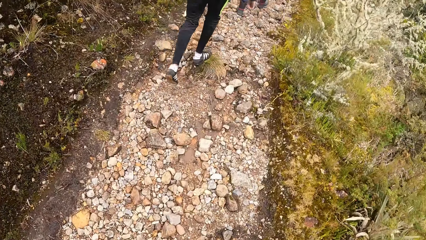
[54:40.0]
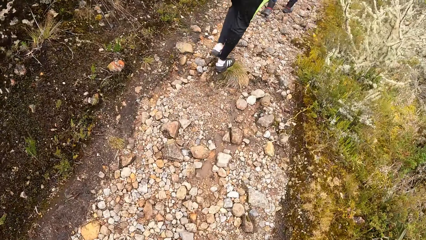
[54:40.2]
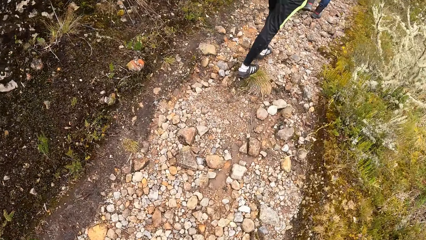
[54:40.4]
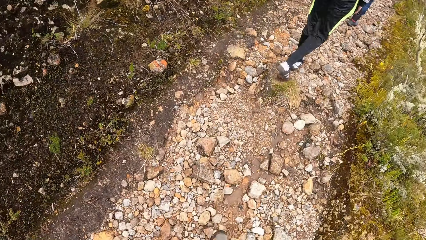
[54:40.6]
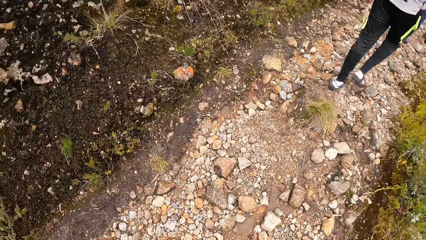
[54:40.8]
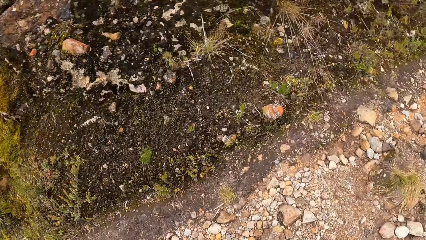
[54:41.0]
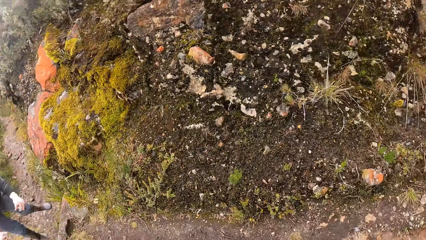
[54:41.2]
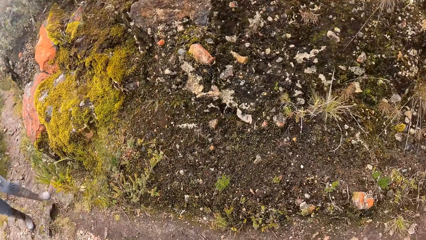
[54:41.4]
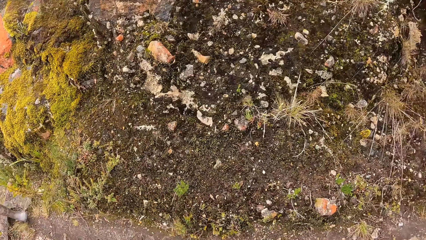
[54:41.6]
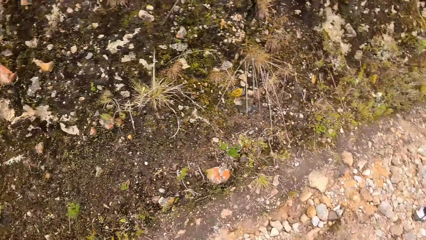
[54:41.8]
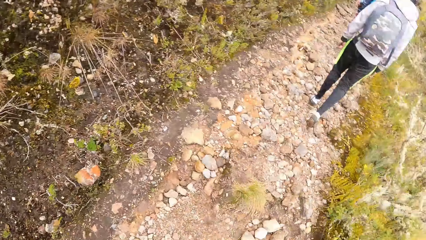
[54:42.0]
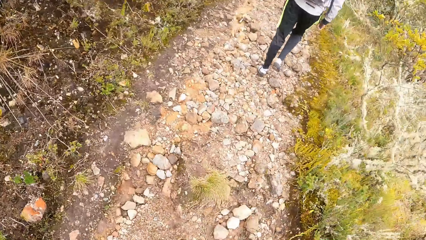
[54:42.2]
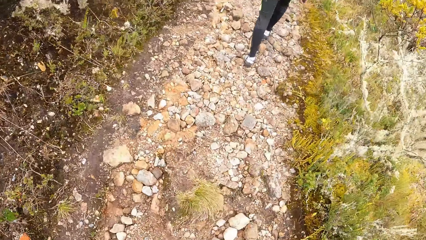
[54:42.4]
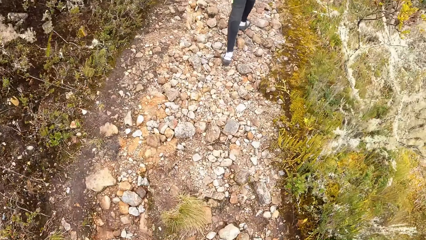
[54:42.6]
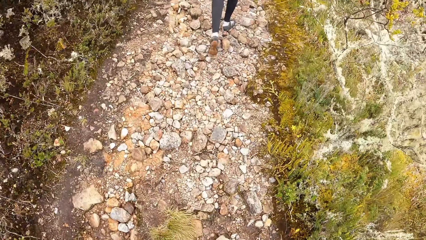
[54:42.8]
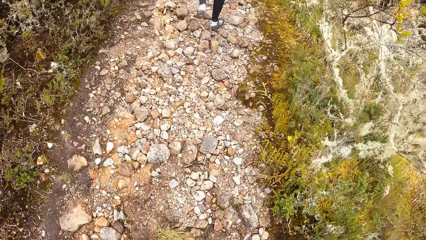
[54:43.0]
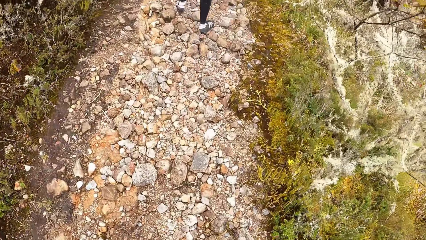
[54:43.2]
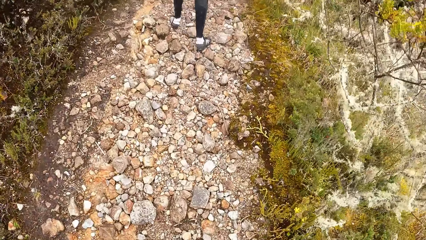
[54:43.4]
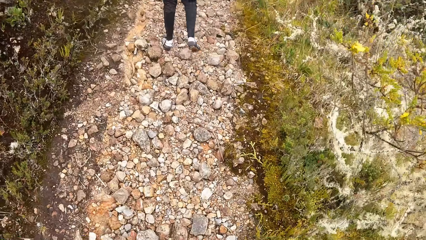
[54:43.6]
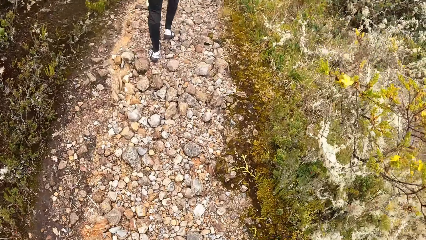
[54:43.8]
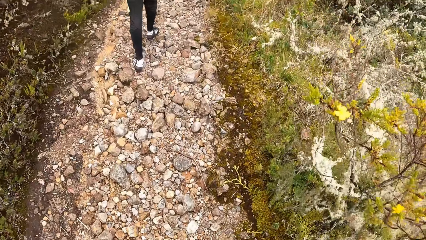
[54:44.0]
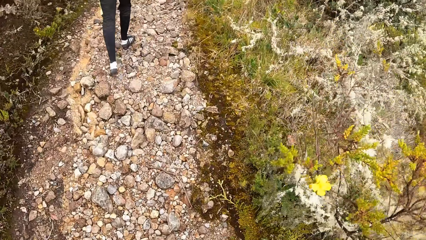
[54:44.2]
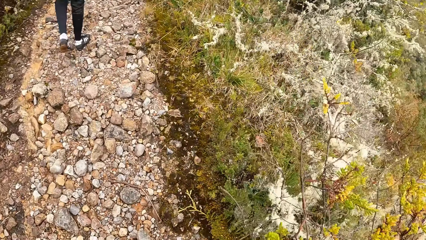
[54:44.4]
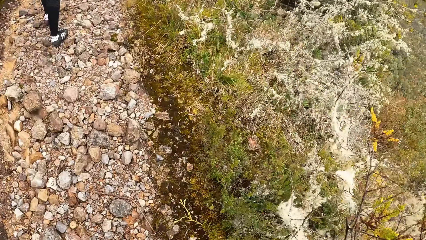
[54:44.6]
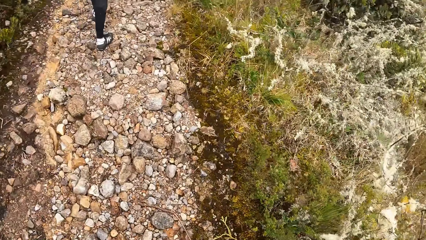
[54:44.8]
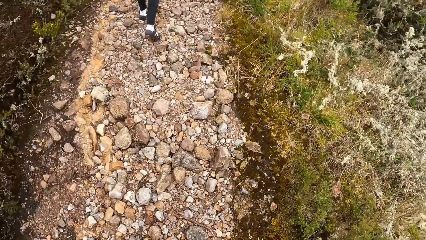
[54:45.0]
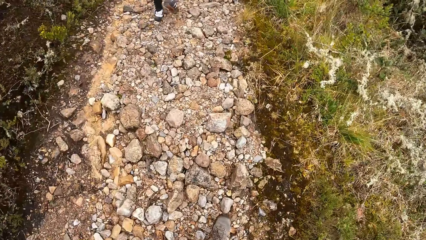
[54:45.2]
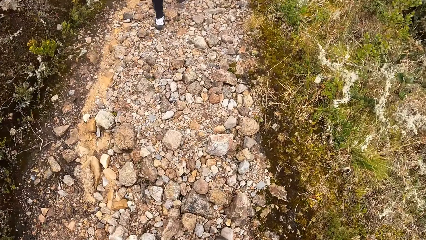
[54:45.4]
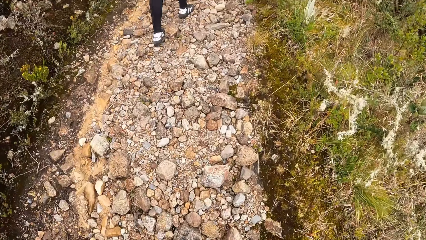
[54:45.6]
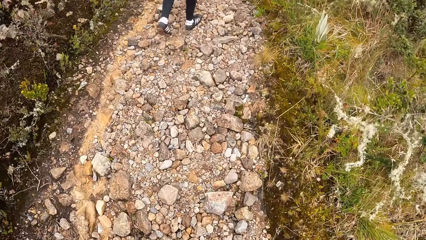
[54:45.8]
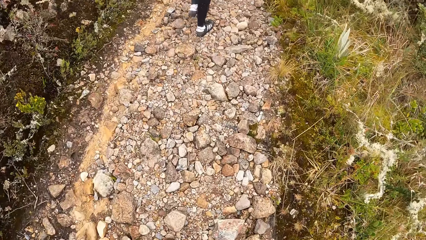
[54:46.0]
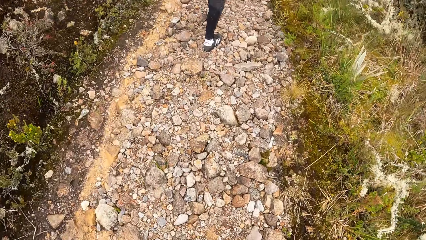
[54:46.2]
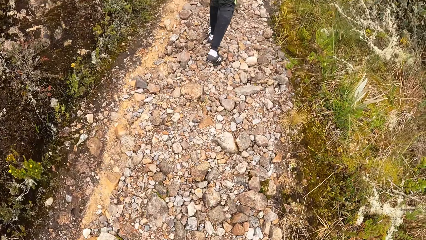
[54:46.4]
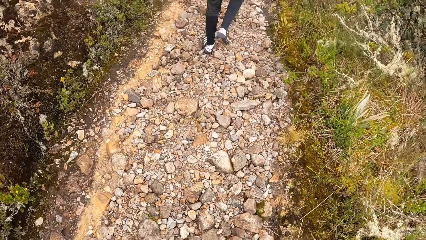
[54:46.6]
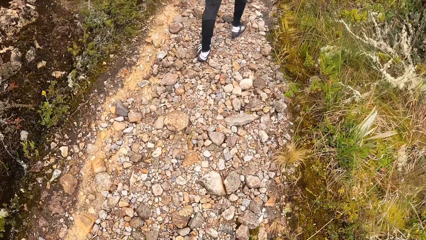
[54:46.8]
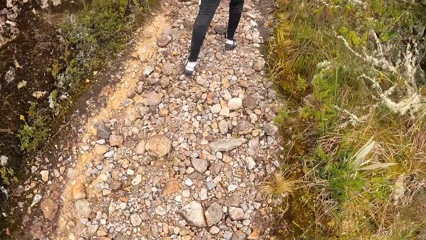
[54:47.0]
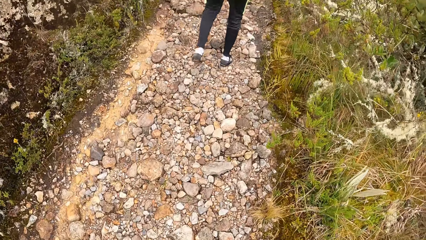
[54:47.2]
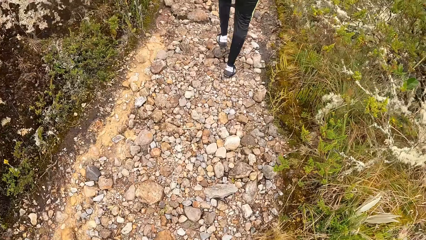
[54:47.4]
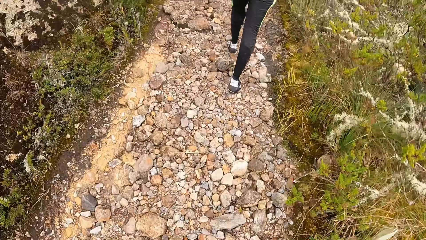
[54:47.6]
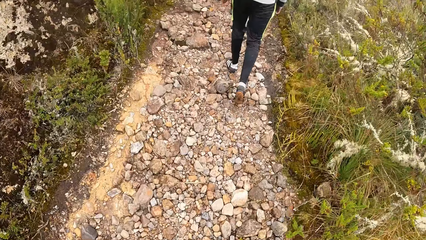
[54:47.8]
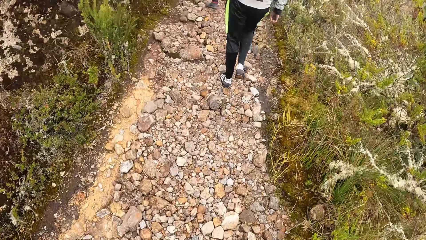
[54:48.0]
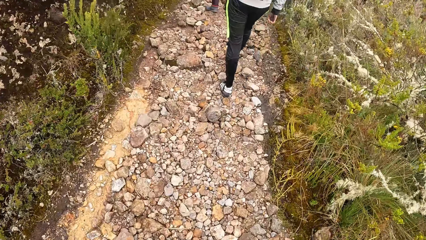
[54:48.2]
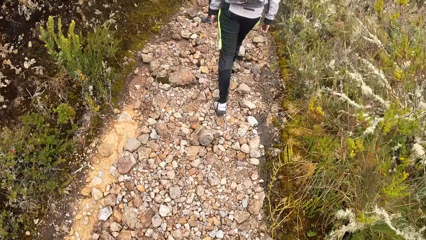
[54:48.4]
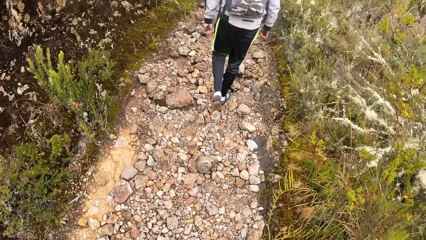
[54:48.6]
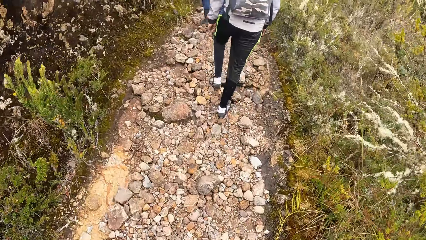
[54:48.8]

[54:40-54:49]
The camera wearer looks around. They walk.

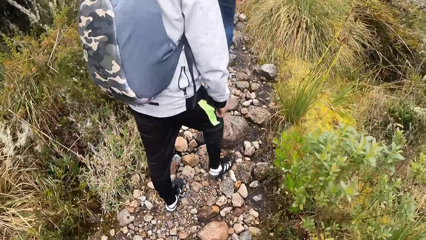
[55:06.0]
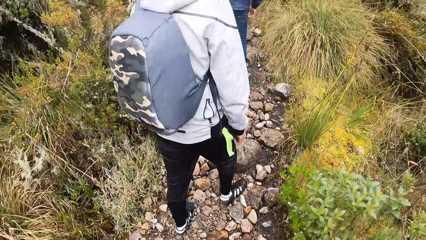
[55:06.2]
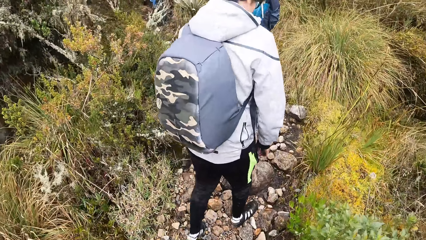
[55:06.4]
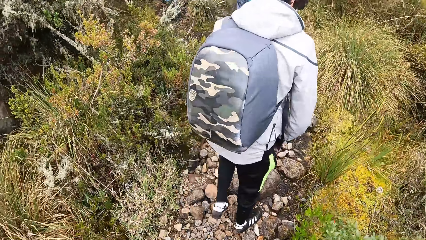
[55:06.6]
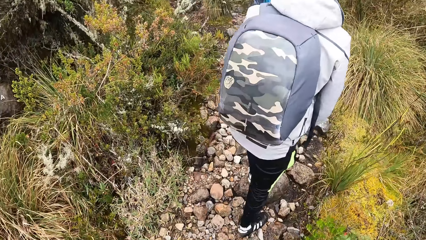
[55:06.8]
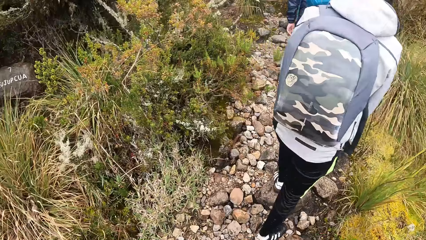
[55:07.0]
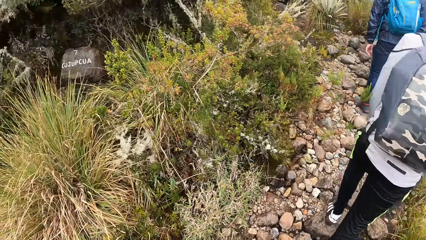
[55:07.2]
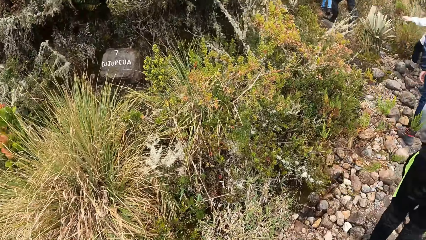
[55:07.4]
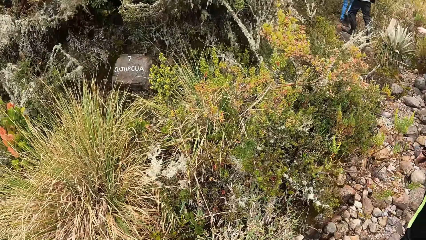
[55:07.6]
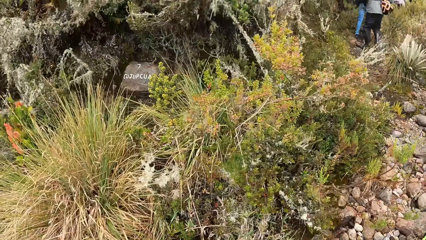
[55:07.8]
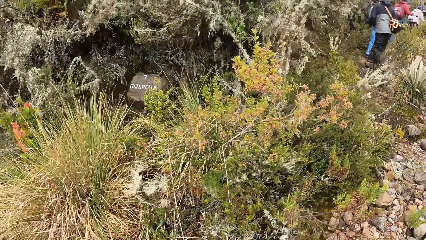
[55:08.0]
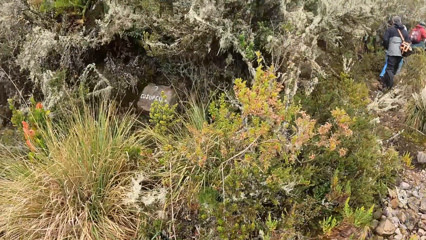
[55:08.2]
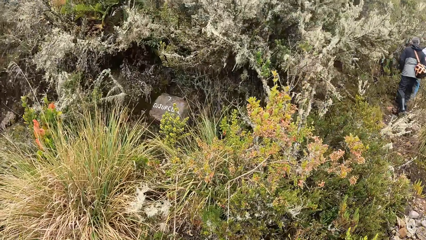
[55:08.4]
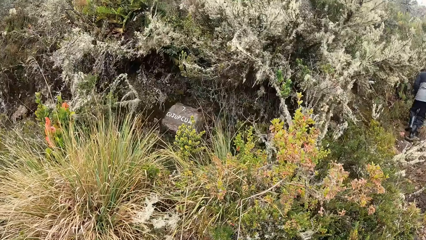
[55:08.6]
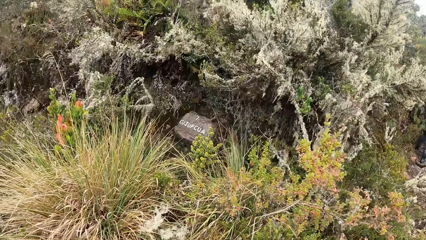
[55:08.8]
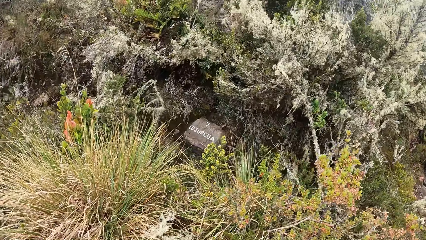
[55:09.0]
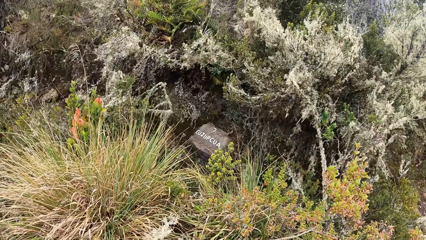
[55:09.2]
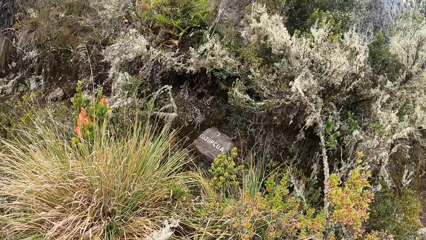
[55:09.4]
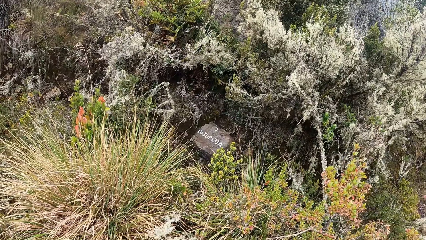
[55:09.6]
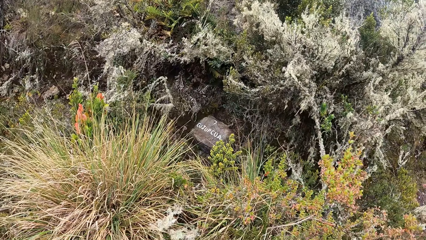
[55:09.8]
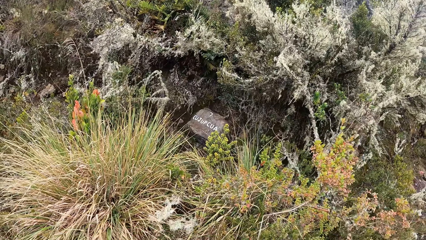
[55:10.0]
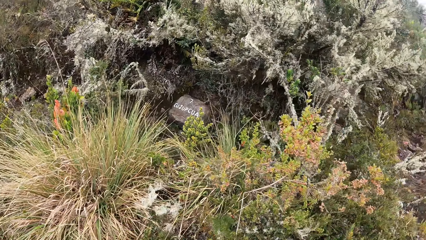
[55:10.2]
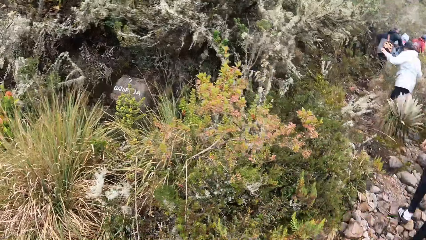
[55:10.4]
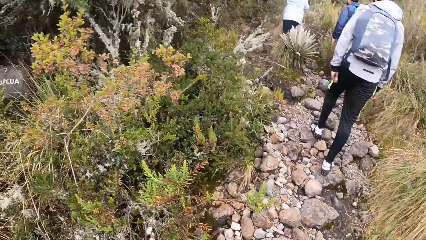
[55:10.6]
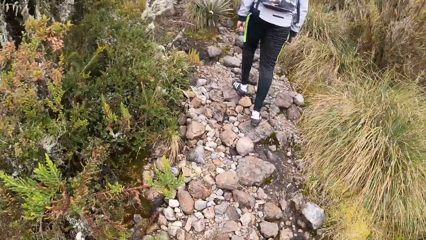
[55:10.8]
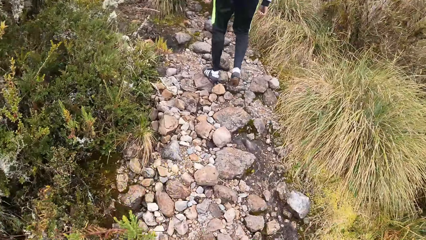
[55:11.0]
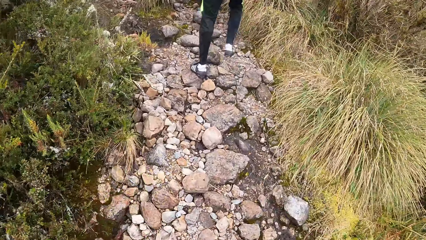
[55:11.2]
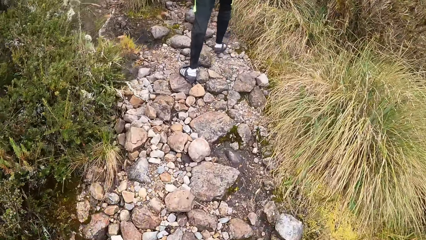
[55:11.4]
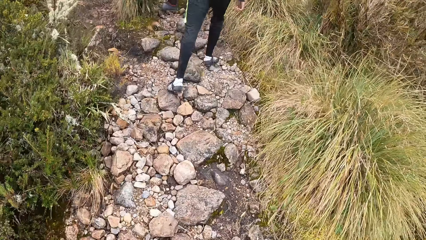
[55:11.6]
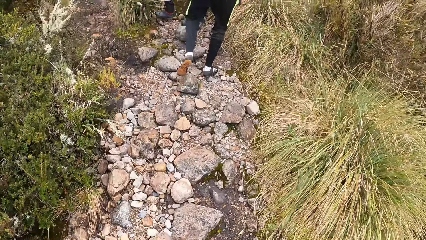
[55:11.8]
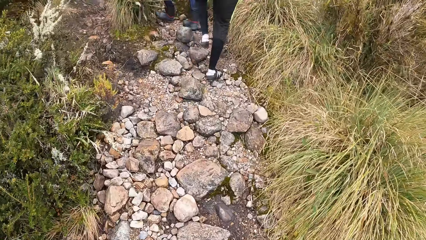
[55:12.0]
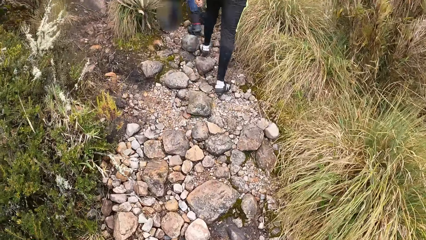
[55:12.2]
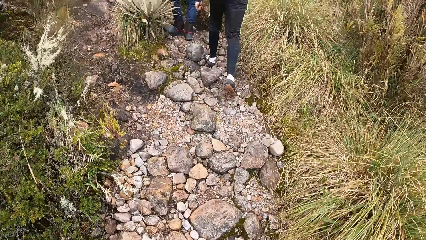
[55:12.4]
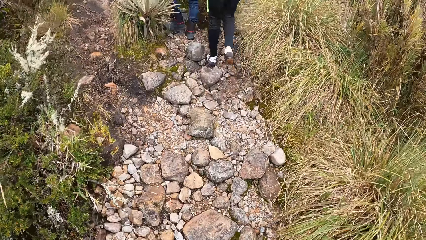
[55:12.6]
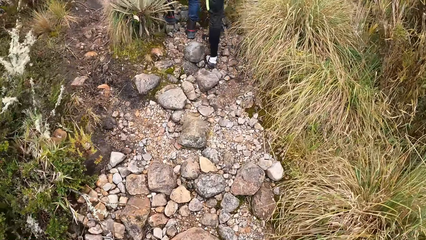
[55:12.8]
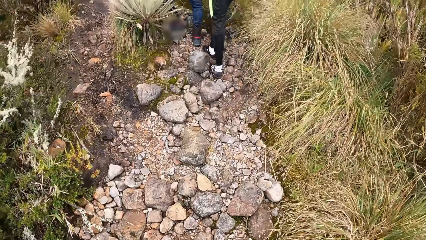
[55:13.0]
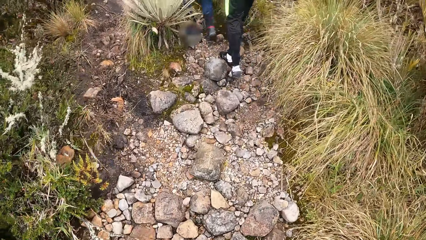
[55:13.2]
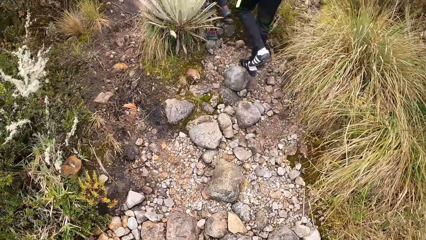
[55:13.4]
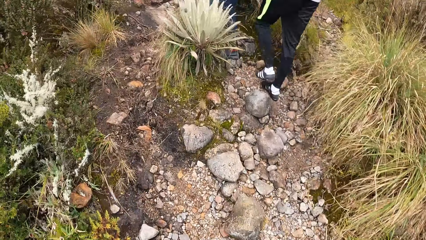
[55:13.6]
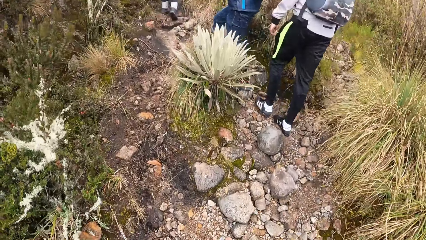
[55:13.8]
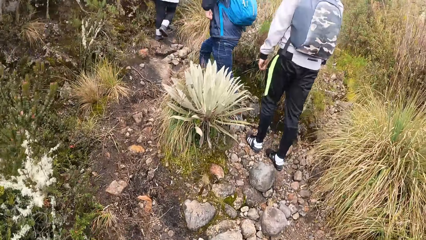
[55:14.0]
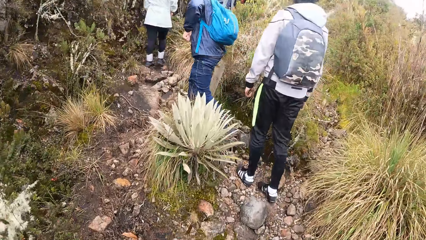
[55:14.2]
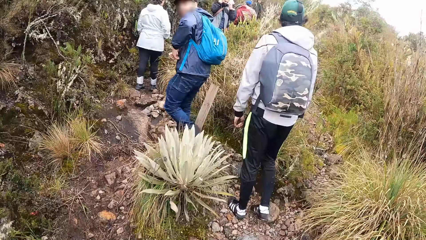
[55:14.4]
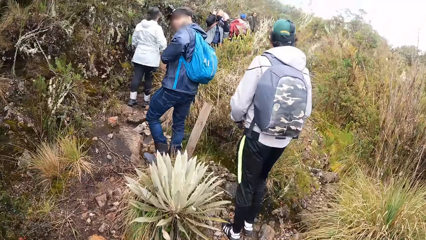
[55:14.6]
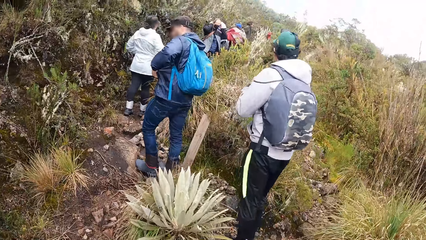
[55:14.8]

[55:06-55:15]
The camera wearer looks around. They walk.
